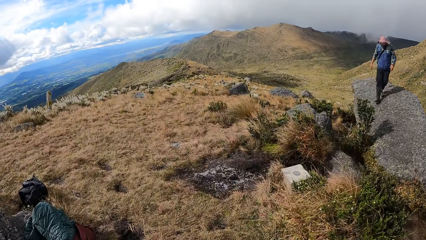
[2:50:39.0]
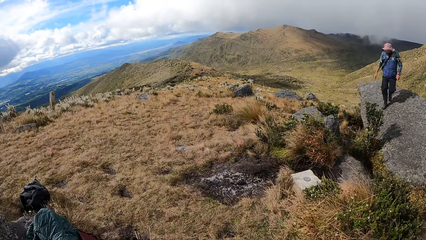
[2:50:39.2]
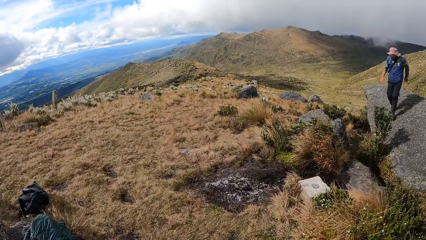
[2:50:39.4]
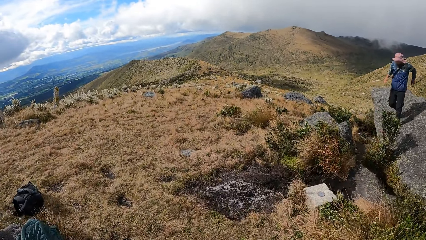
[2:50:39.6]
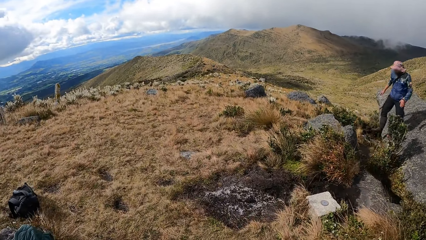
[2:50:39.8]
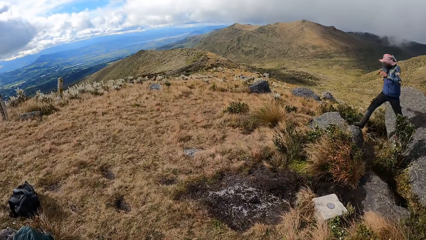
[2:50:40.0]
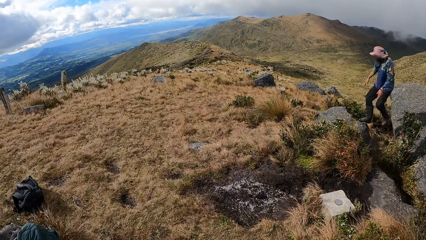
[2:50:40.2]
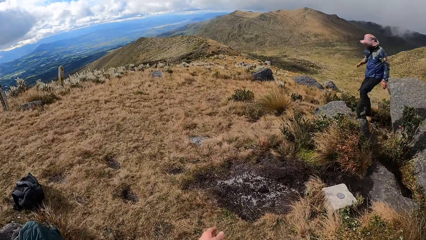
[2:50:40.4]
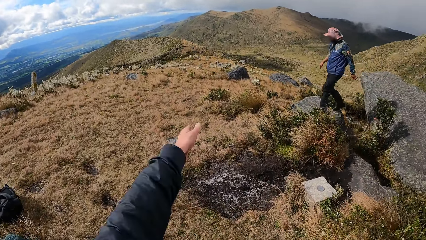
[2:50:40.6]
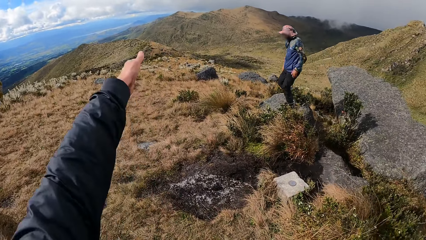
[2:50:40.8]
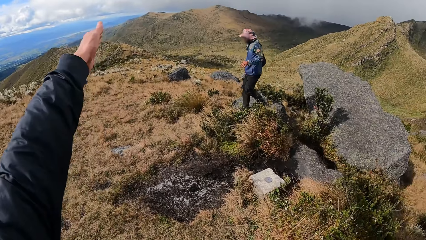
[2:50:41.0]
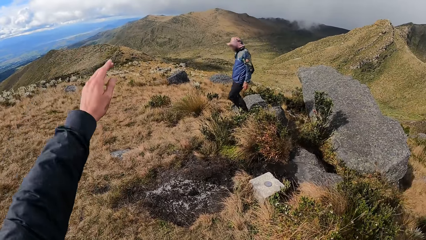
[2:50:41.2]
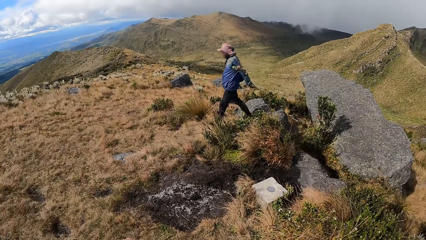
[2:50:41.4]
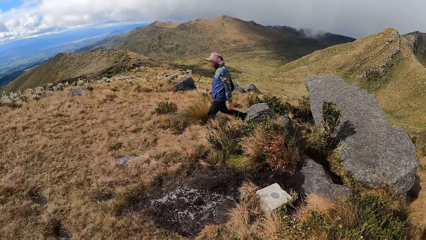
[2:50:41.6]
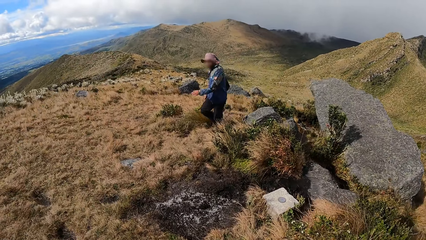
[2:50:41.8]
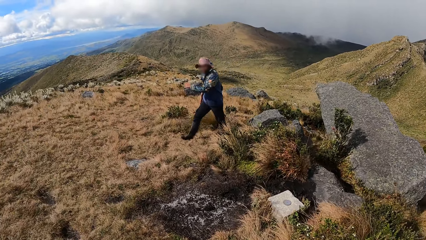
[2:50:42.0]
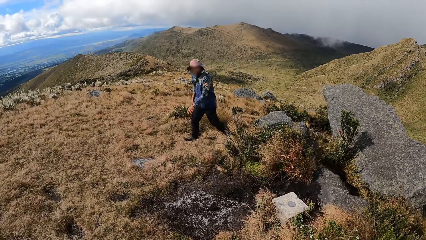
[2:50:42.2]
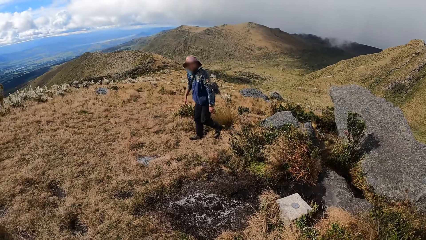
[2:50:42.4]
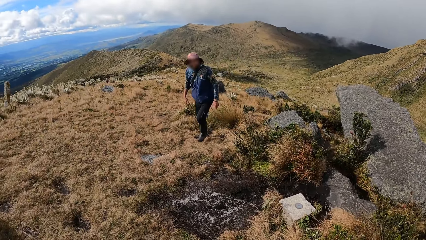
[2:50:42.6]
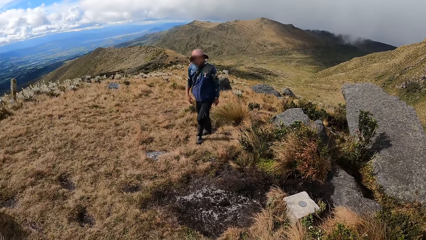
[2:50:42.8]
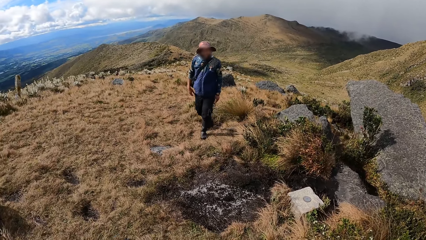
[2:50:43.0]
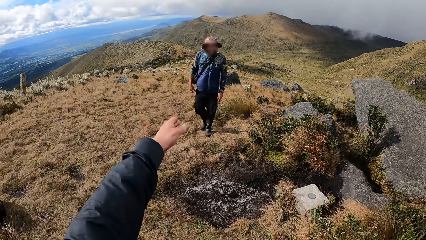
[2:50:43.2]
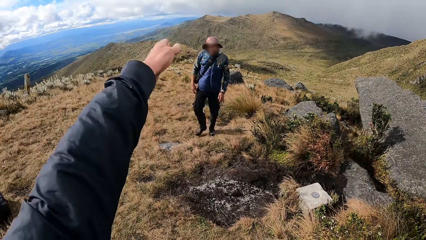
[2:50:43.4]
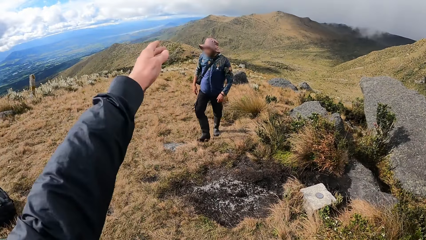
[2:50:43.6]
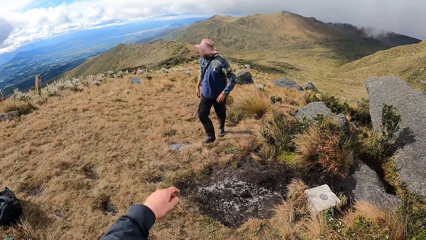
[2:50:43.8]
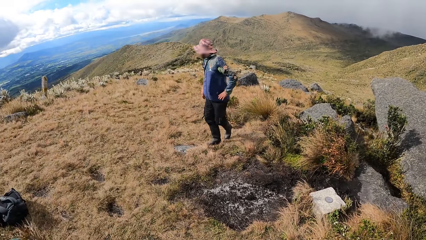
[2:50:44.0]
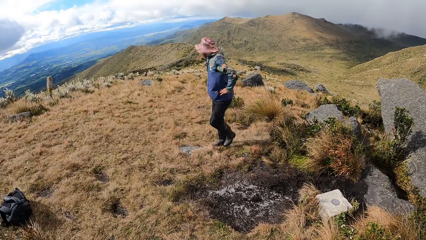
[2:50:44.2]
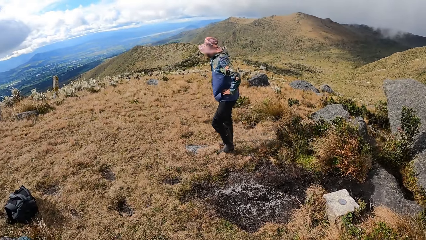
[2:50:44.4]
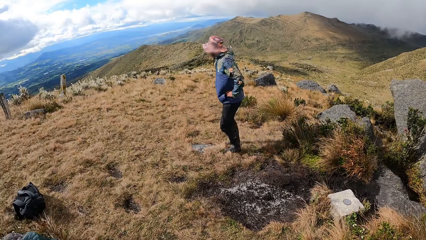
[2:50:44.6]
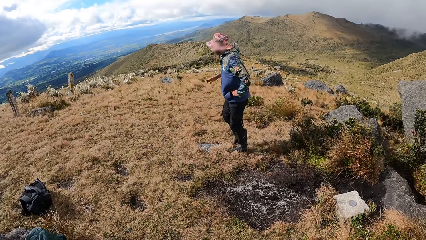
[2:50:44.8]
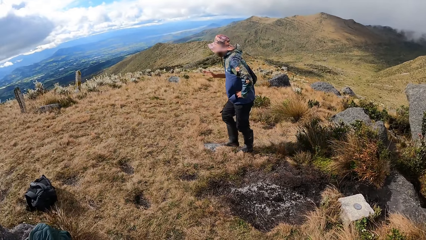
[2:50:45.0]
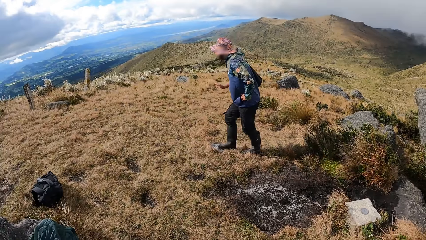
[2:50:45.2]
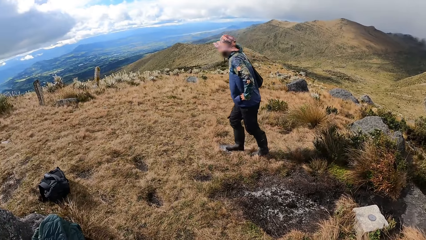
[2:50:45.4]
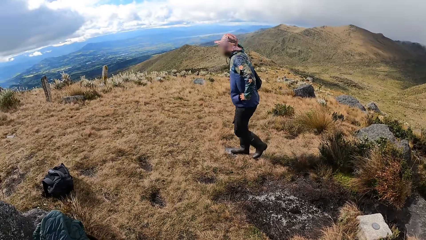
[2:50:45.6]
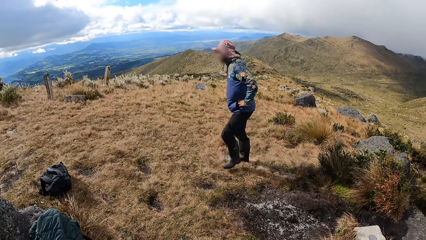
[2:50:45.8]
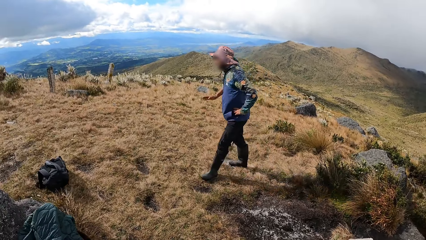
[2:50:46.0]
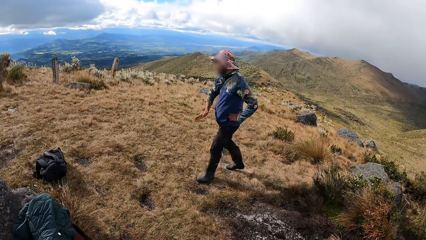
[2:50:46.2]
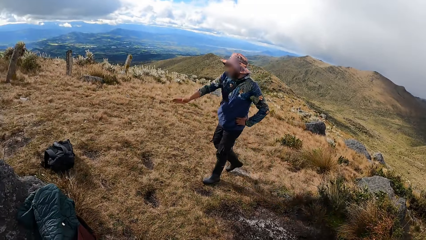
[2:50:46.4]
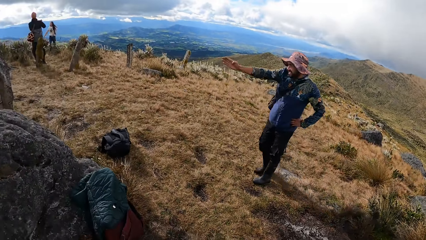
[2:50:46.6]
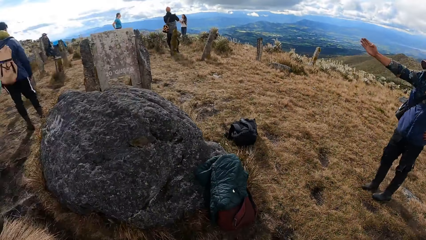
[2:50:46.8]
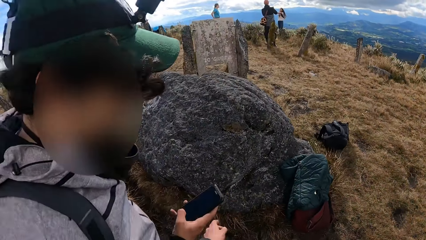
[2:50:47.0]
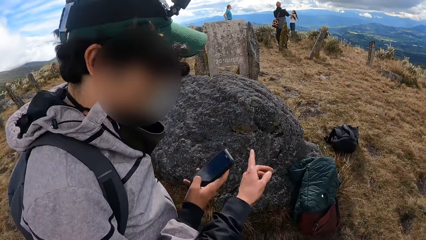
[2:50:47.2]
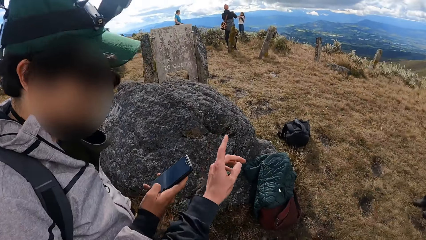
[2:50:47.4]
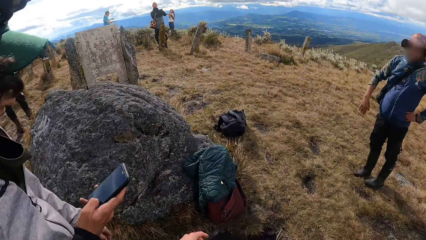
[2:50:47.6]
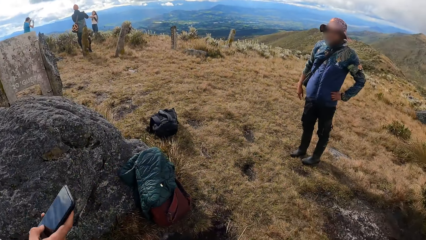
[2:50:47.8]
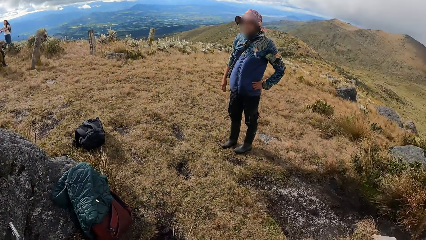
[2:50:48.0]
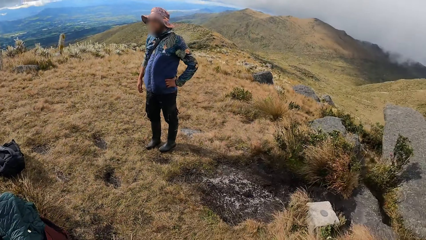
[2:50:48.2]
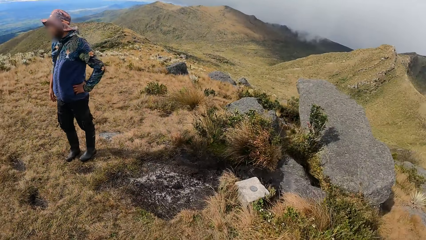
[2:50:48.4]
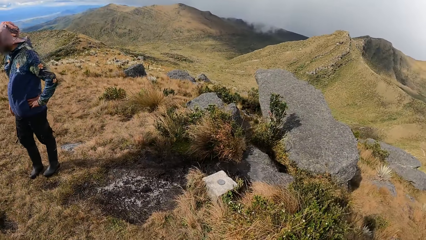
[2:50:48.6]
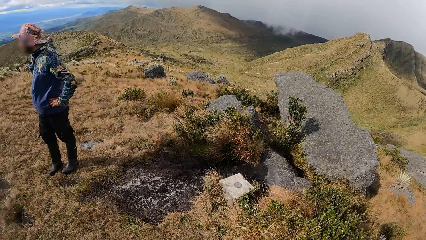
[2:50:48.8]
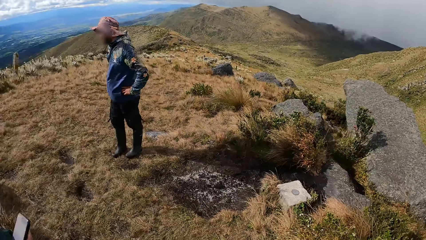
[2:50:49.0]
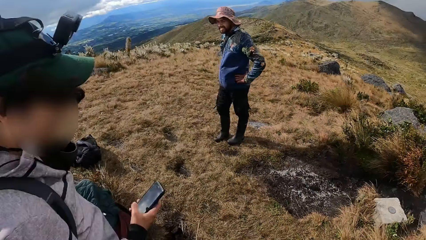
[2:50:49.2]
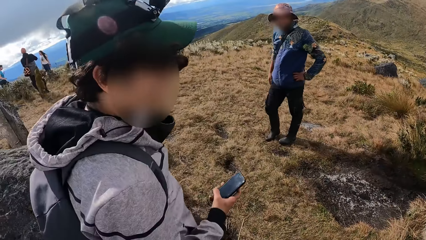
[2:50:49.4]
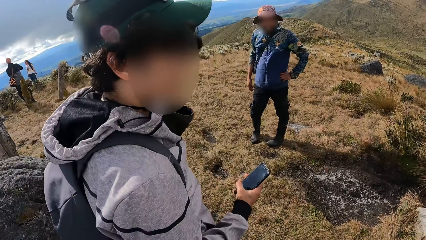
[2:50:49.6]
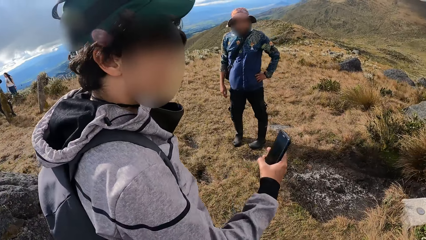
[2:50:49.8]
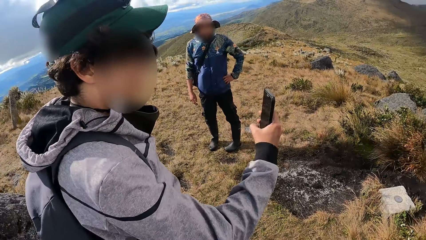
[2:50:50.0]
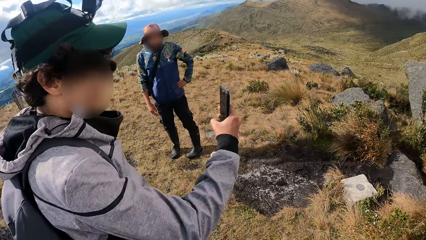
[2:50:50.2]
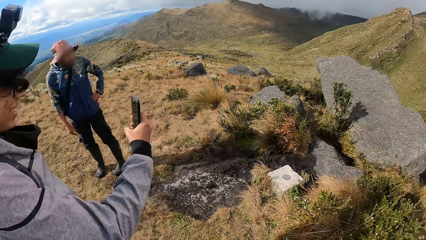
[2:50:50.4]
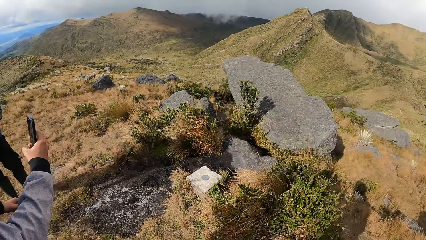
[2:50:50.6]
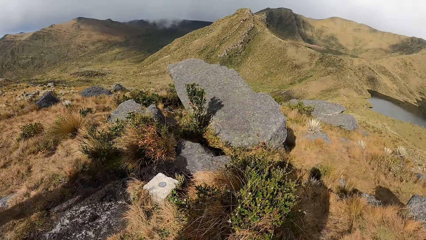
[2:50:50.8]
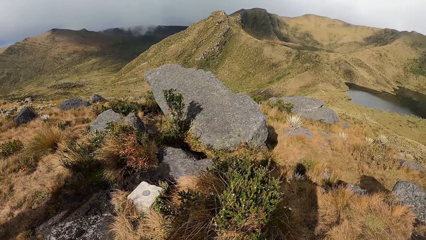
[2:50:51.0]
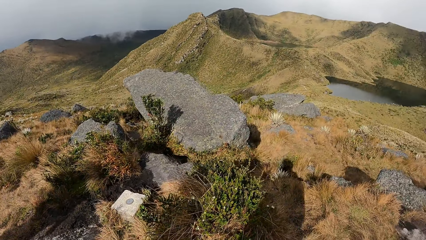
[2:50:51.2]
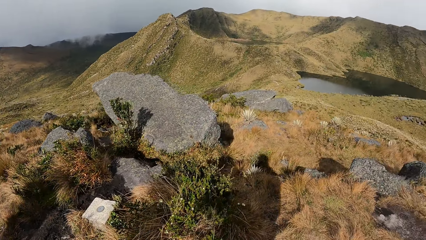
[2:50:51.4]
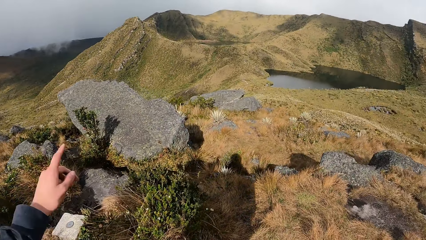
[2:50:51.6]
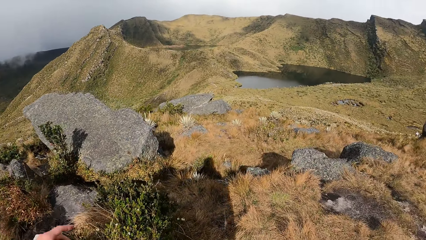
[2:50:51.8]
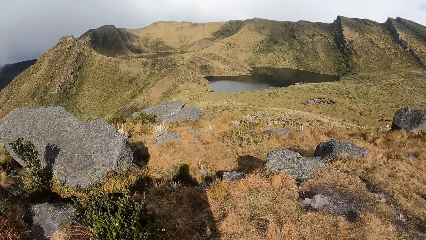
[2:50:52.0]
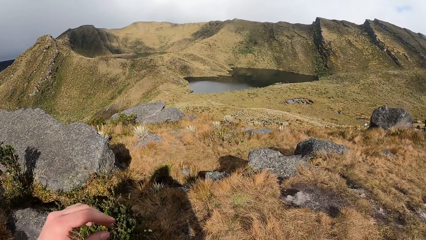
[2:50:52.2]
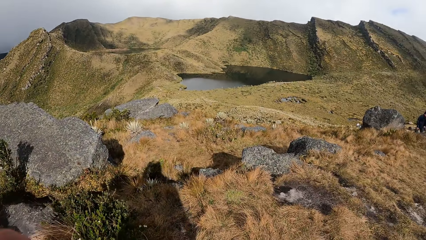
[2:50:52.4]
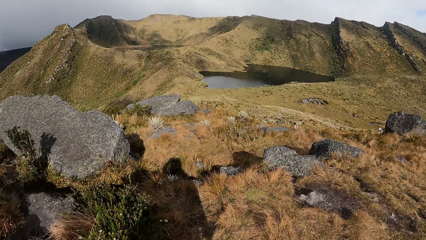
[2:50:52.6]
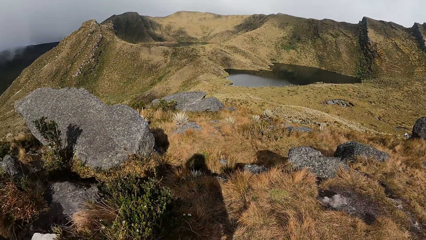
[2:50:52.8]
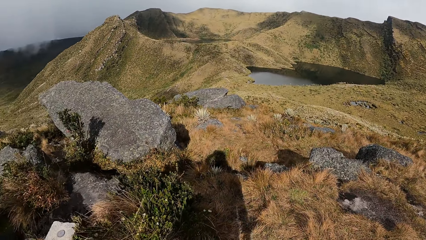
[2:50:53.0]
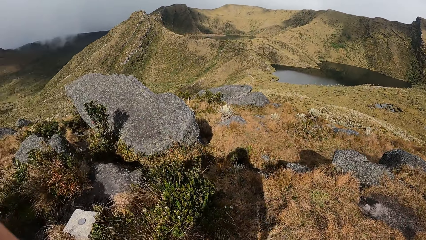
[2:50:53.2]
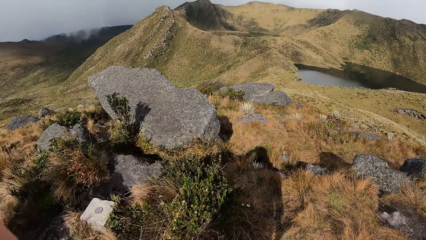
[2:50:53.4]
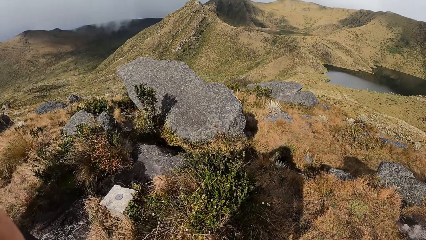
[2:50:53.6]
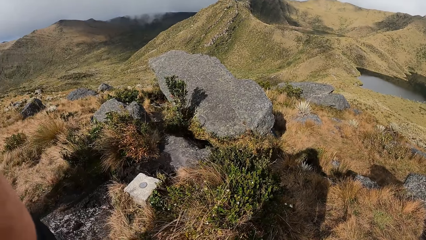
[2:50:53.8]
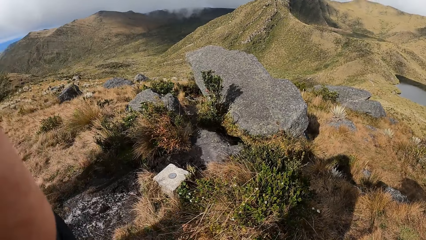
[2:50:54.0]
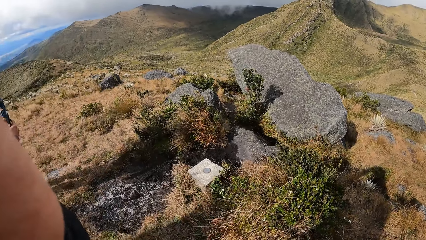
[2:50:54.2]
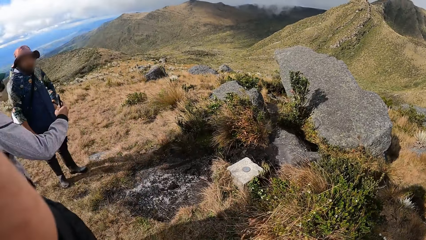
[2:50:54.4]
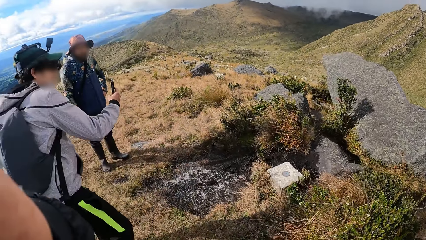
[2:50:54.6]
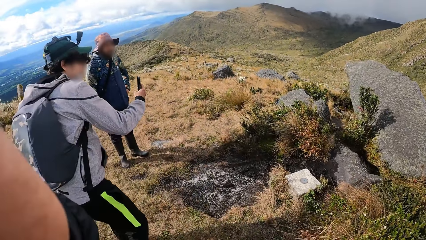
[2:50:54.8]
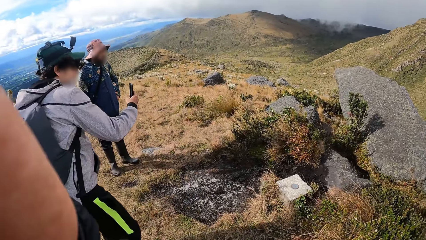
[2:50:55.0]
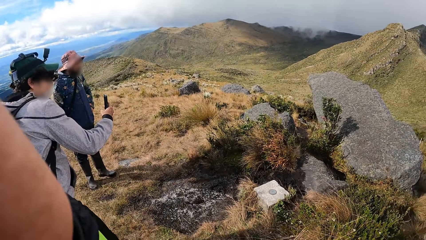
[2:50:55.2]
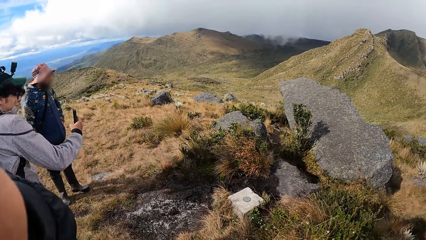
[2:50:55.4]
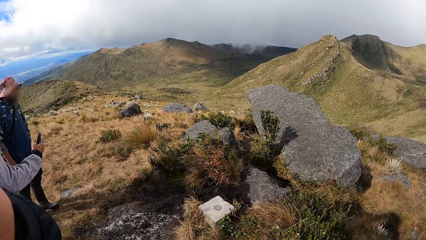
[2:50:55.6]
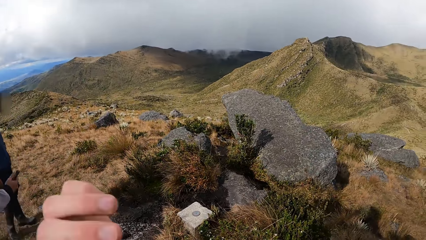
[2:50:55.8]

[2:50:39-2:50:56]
The man jumps from a rock to a rock. The camera wearer stretches their left hand. They gesture with their hand. The man jumps on the hill from the rock. The camera wearer raises their left hand. The man gesticulates with his right hand. Another man operates a phone with his right hand and points at a rock with his left hand. The camera wearer looks around the hill. The other man takes photos with the phone in his right hand.
